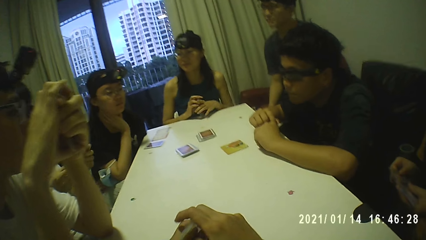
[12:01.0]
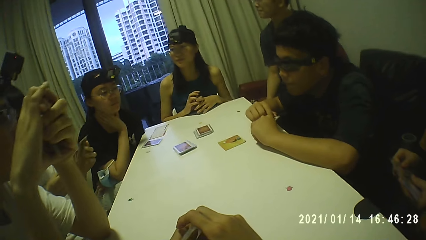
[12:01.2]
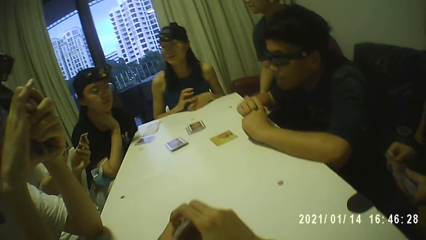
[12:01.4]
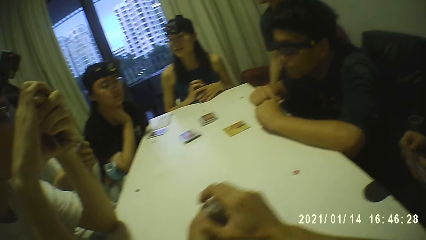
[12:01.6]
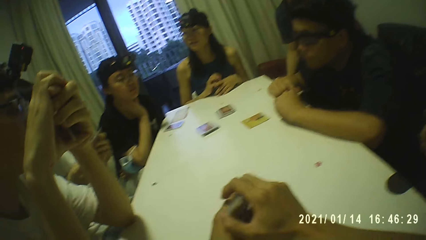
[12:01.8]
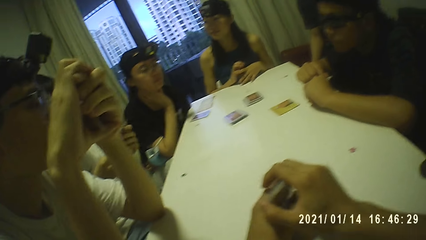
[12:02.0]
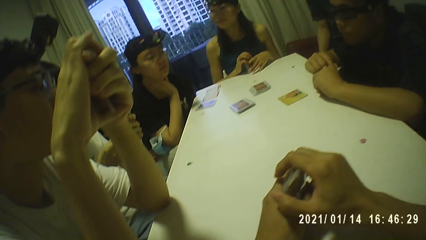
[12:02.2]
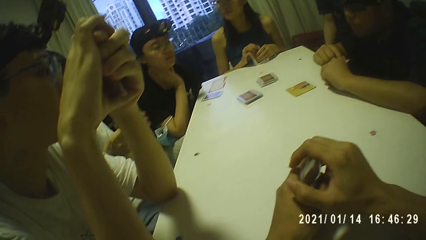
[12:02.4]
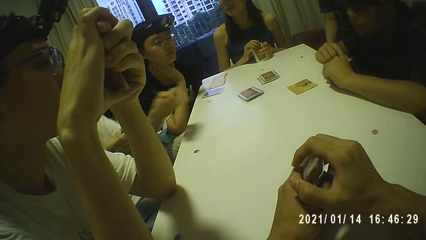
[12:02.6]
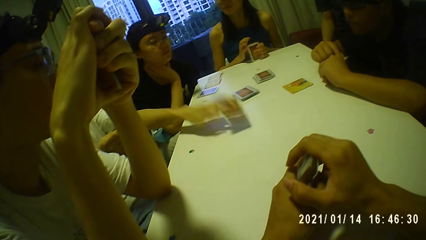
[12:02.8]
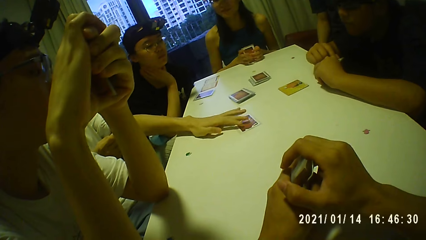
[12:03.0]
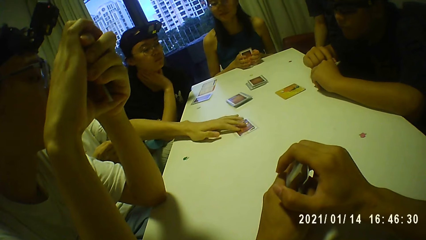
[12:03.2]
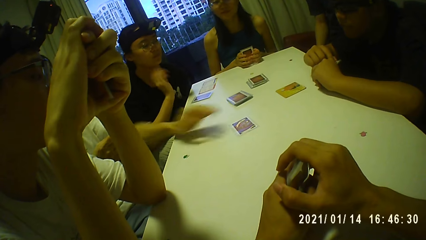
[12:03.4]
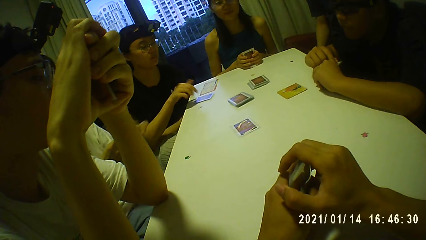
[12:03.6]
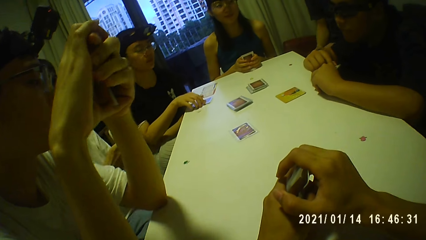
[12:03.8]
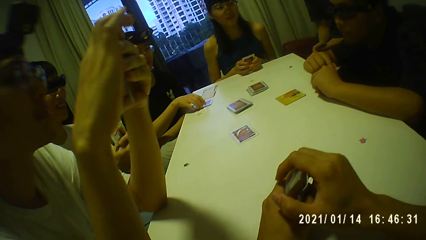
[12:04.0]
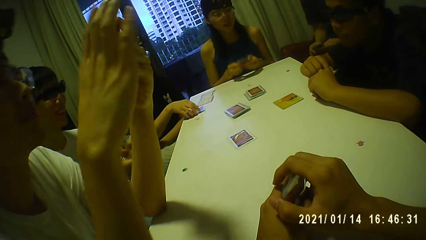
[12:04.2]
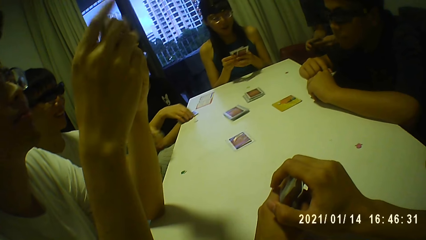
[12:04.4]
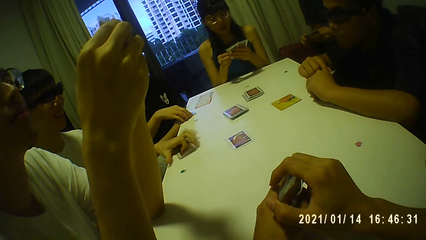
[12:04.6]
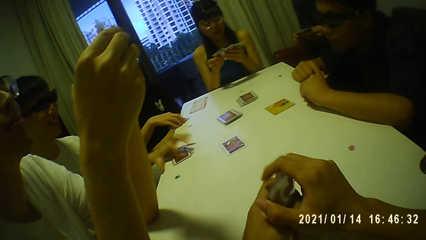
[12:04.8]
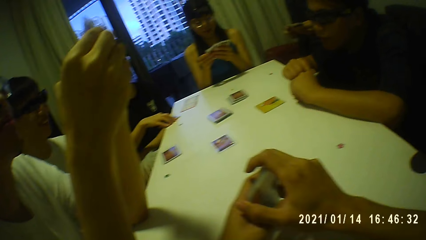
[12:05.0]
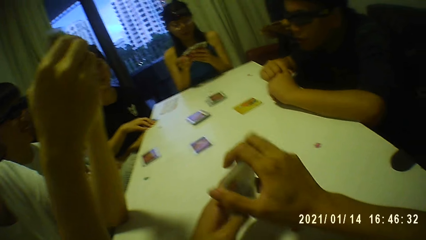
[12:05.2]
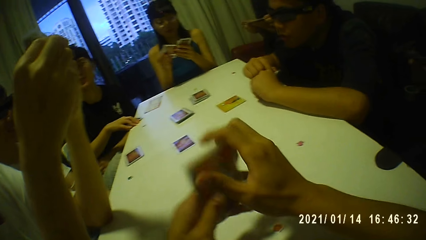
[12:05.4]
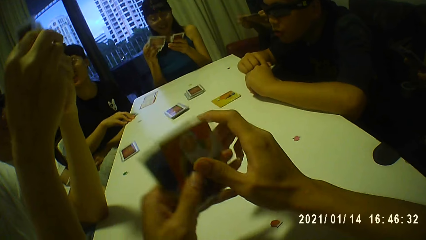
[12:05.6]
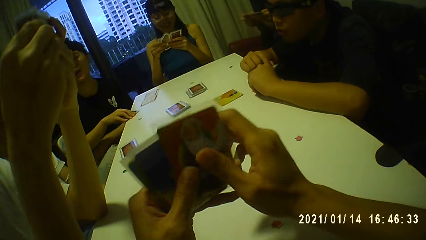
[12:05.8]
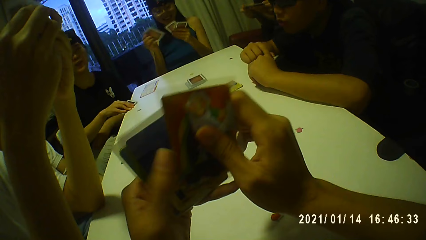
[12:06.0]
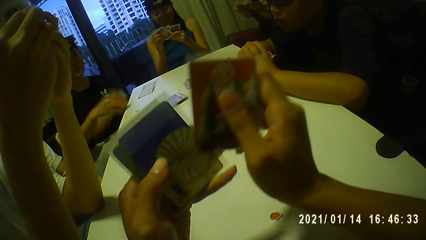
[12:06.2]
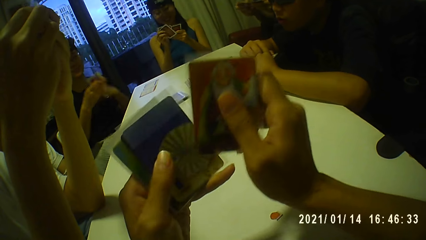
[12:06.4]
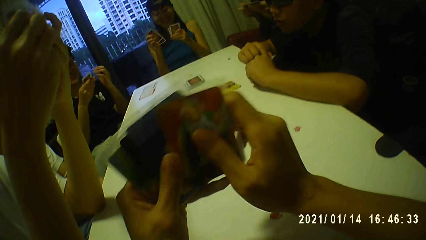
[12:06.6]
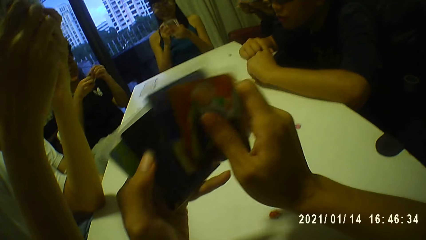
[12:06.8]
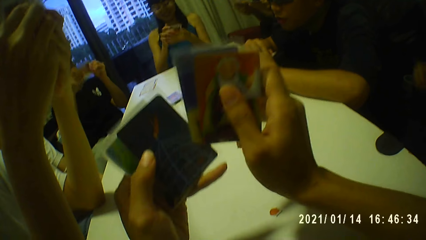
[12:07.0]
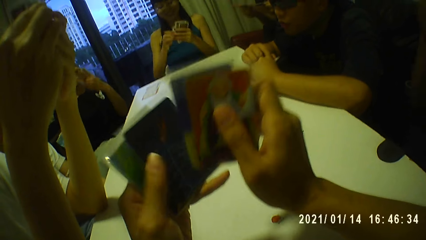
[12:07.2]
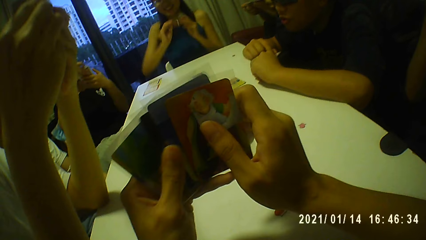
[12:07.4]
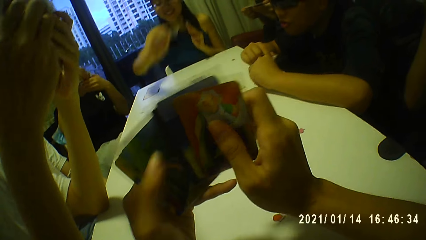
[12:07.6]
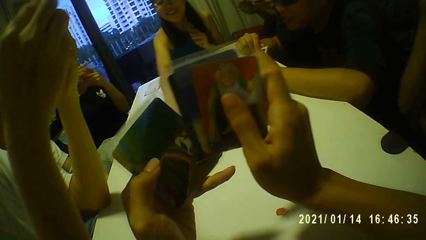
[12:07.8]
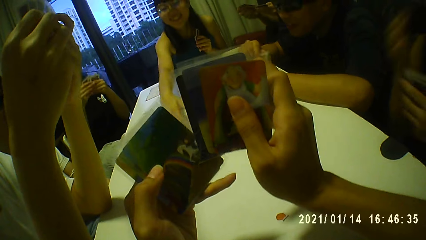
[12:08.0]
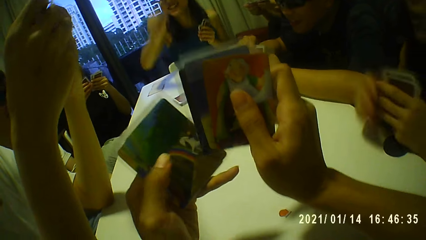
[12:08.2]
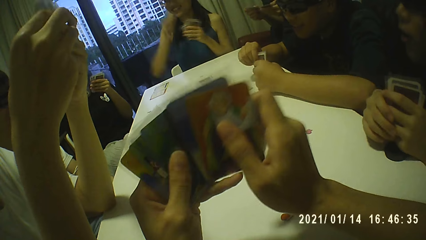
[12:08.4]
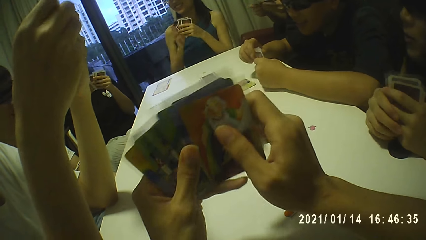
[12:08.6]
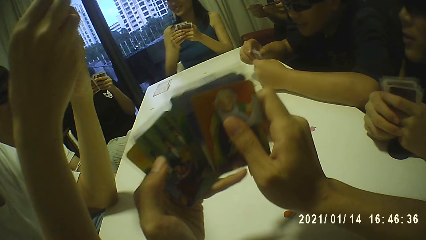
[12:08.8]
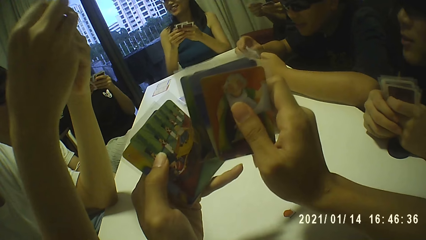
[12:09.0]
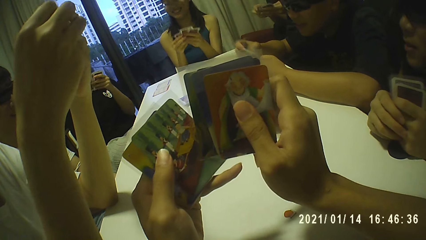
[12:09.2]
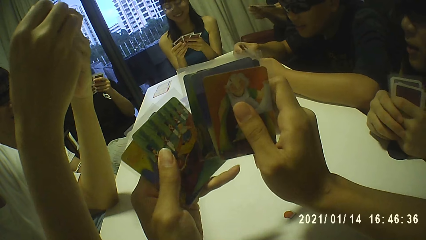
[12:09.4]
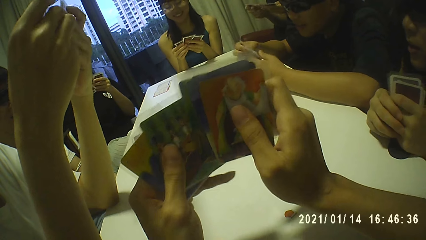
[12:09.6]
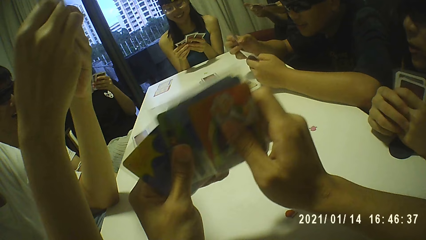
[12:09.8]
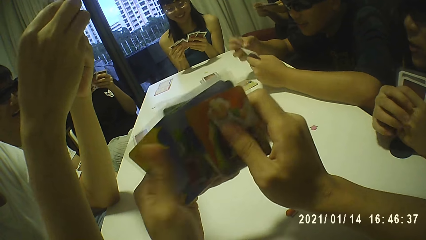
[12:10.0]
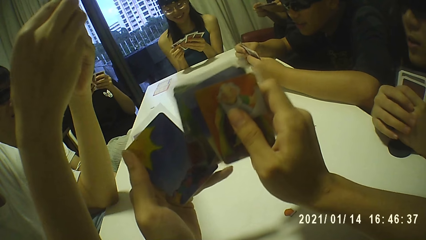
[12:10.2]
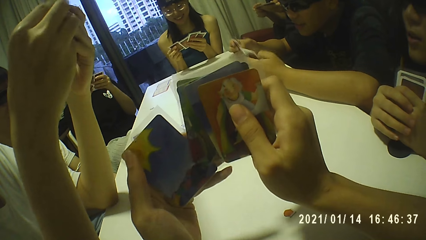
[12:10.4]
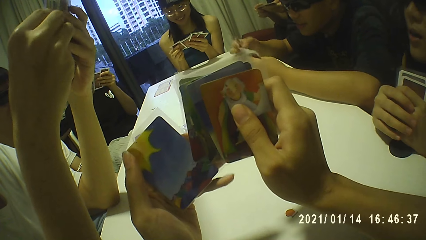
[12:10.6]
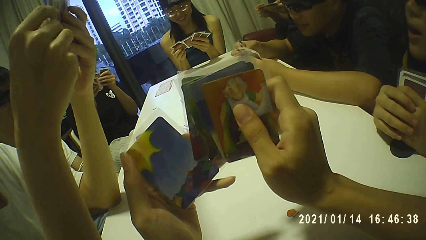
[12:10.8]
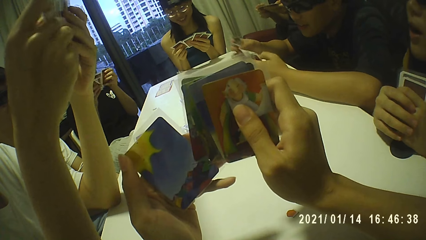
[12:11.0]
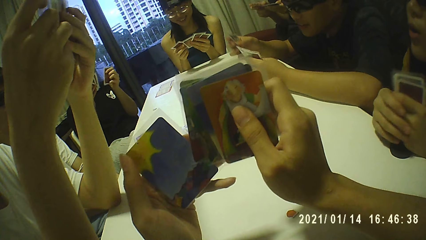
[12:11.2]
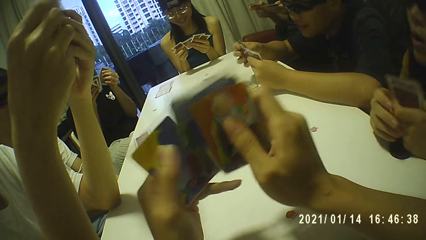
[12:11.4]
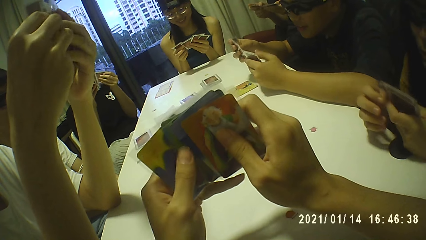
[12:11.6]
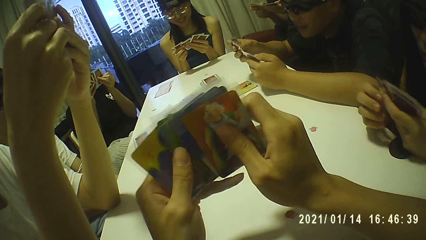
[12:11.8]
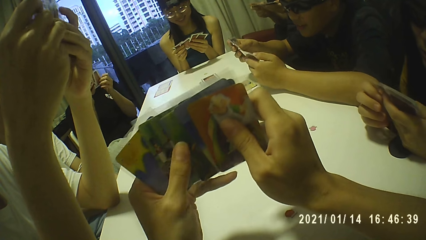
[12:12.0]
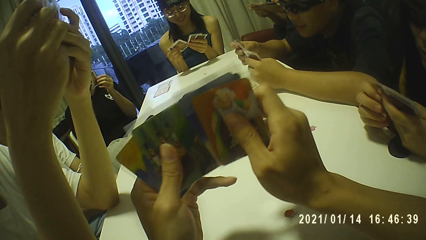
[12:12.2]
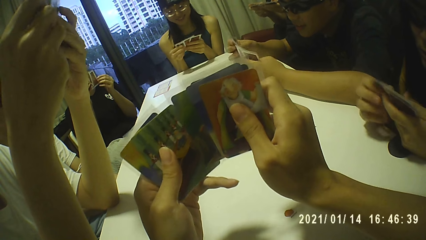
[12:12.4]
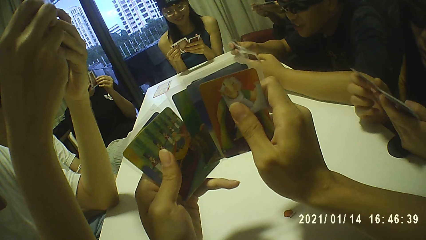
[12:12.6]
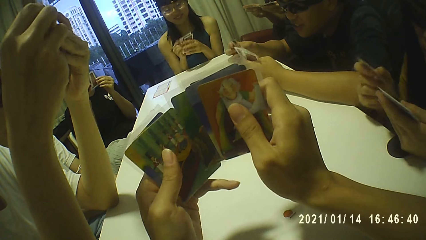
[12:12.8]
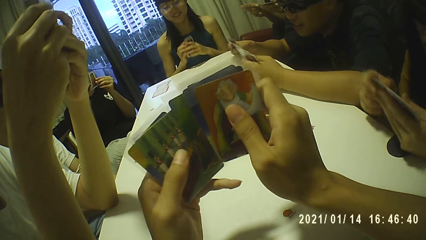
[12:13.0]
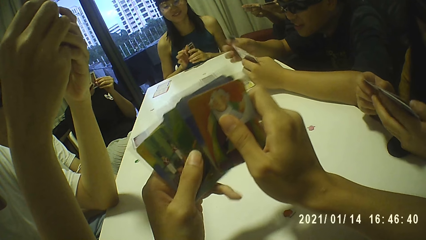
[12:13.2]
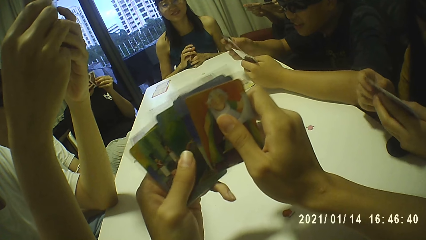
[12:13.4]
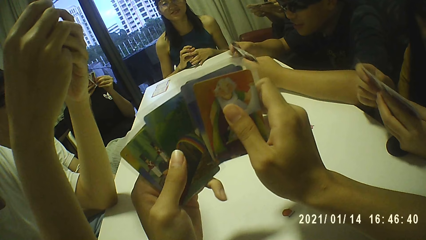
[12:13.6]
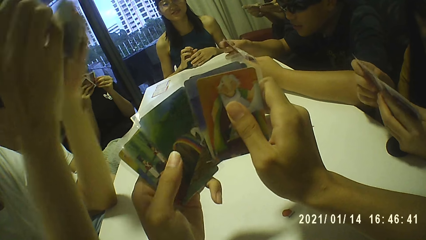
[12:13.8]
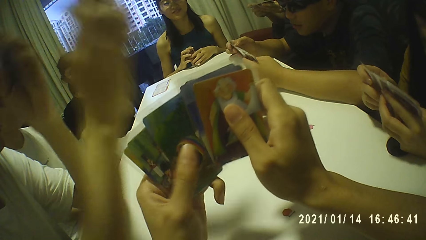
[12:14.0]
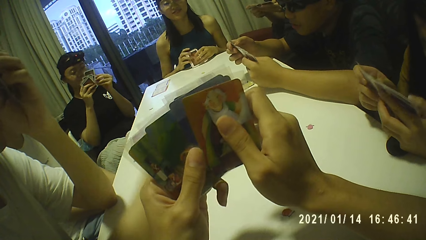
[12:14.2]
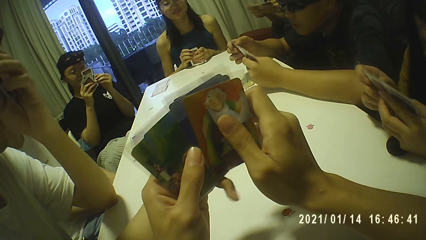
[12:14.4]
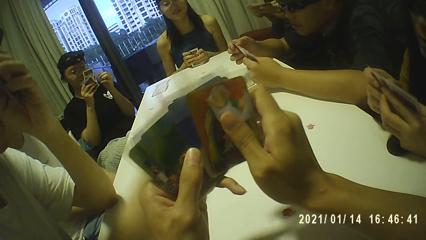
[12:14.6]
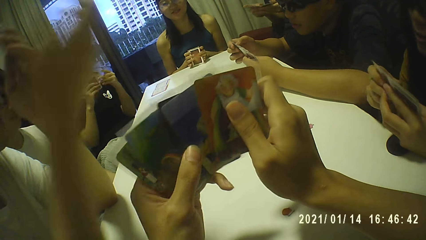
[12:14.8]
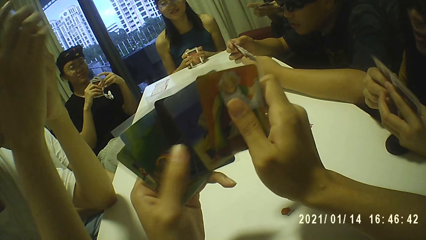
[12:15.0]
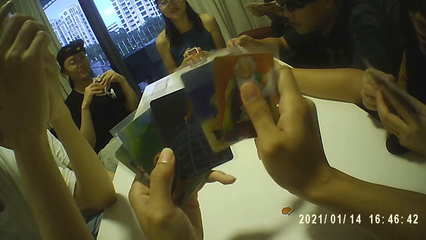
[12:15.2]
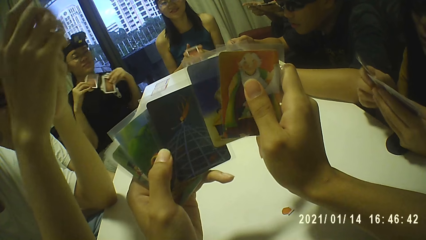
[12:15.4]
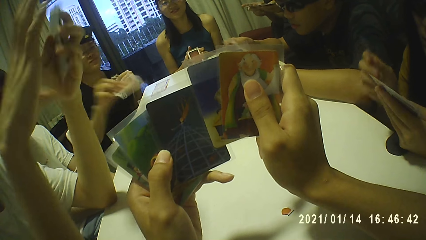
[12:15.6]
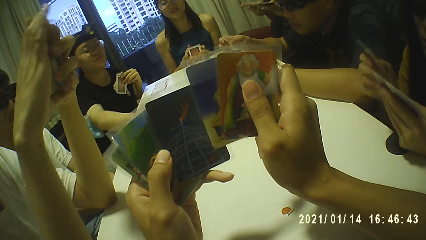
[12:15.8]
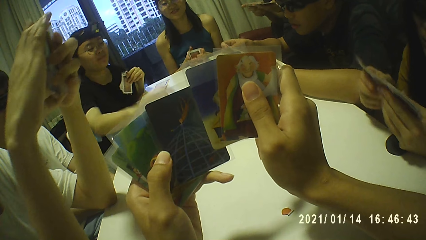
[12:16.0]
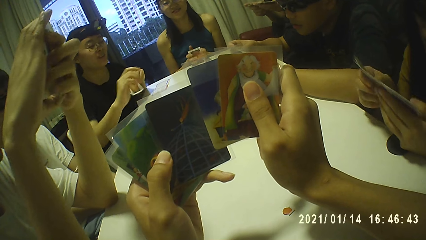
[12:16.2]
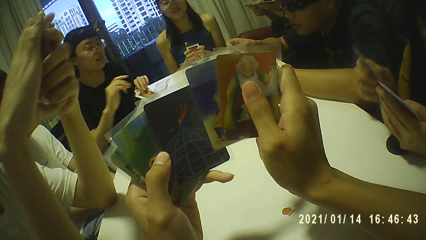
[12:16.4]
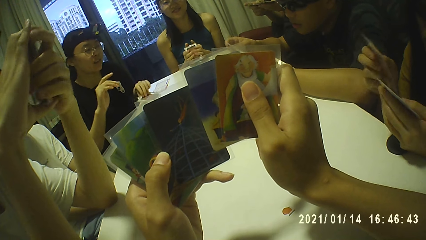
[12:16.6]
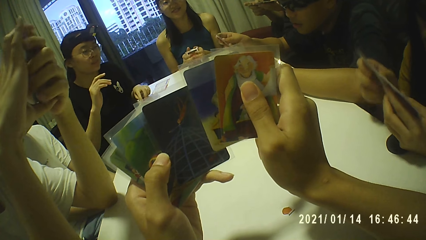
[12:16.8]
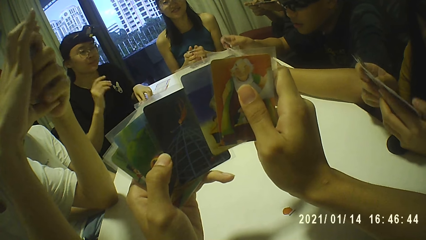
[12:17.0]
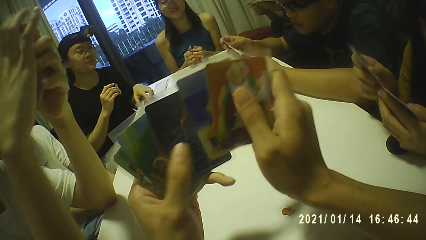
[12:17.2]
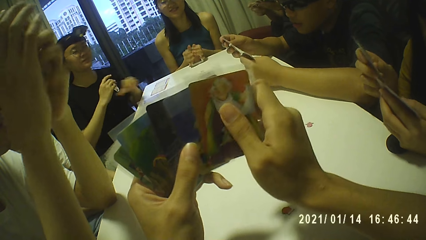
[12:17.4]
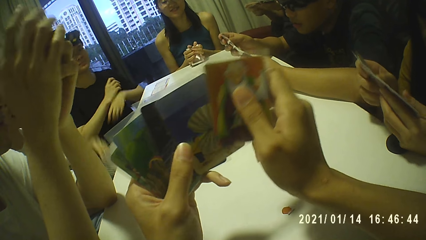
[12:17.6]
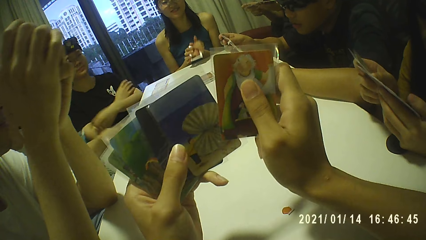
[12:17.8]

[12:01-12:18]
A woman places the cards on the table with both hands. A man places a card on the table with his left hand. Another woman picks the cards from the table with her right hand. A third woman picks the cards from the table with both hands. Another man holds the cards with his left hand. The third woman sorts the cards with both hands. The second man holds the cards with both hands. The first man places the cards on the table with his left hand. The camera wearer holds the card. The second man sorts the cards with both hands. A third man sorts the cards with both hands. The camera wearer sorts the cards with both hands. The second woman holds the cards with both hands. The third woman holds the cards with her left hand and picks the card from the cards in her left hand with her right hand. The second woman sorts the cards with both hands. The third woman places the card on the table with her right hand, holds the cards with both hands. A fourth man sorts the cards with both hands. The third woman sorts the cards with both hands. A fourth woman sorts the cards with both hands. The third woman places the cards on the table with both hands. The second man picks the card from the cards with his right hand. The second woman holds the cards with her right hand. The second man holds the cards with both hands. The second woman passes the cards from her right hand to her left hand. The third woman hits the cards on the table with both hands. The second woman picks the card from the cards in her left hand with her right hand. The second man holds the cards with his left hand. The second woman places the card on the table with her right hand. The second man holds the cards with both hands. The second woman places the cards on the table with her left hand. The camera wearer looks at the cards.
